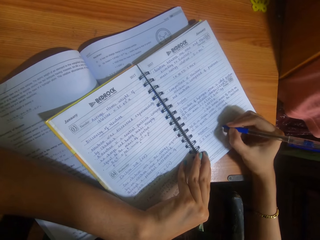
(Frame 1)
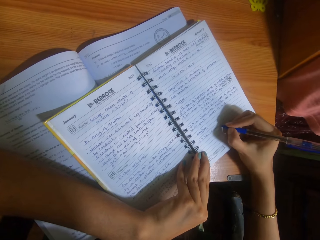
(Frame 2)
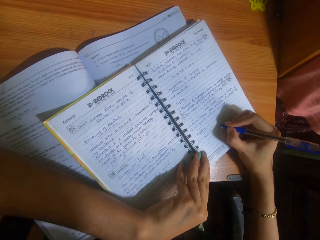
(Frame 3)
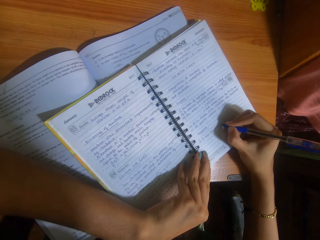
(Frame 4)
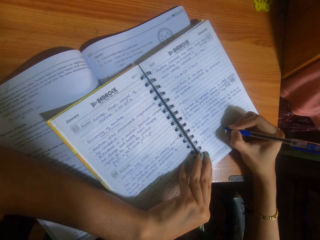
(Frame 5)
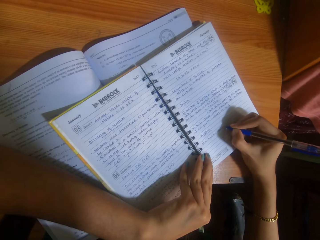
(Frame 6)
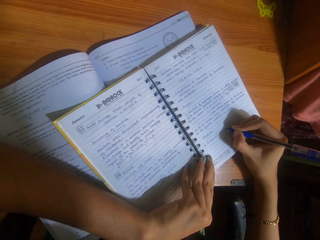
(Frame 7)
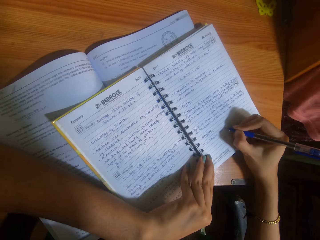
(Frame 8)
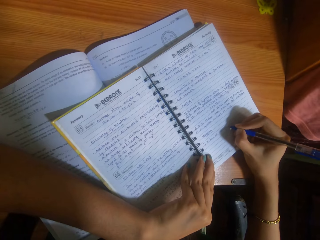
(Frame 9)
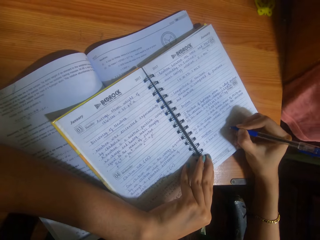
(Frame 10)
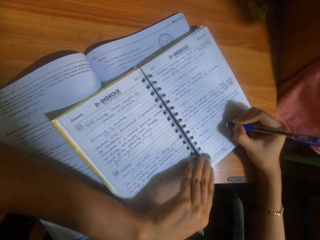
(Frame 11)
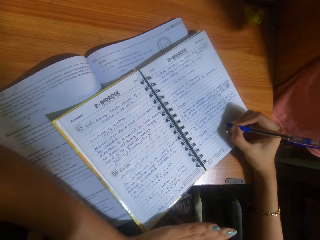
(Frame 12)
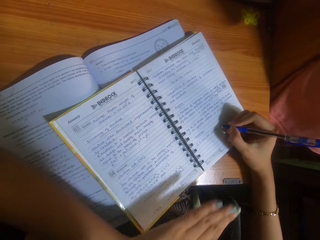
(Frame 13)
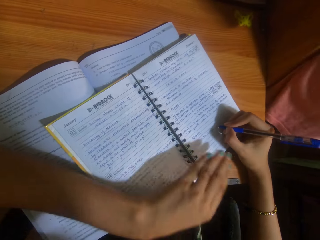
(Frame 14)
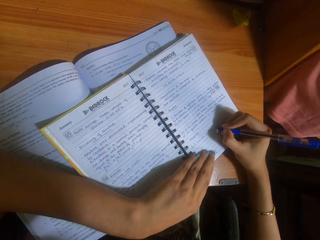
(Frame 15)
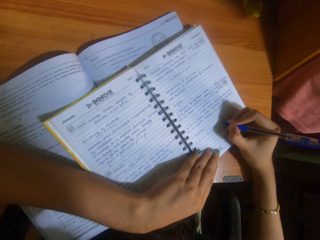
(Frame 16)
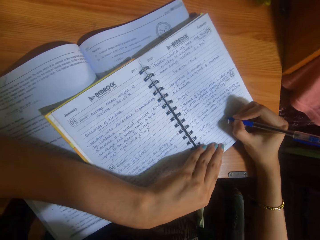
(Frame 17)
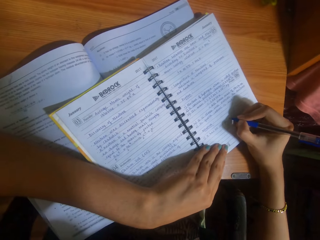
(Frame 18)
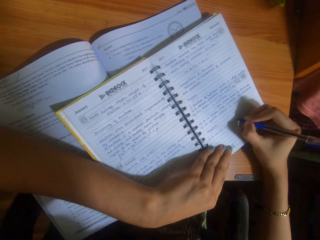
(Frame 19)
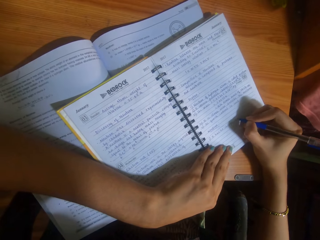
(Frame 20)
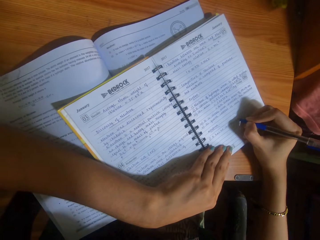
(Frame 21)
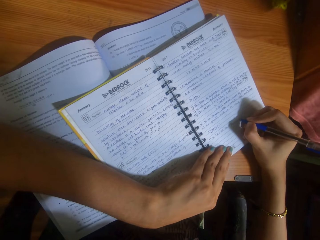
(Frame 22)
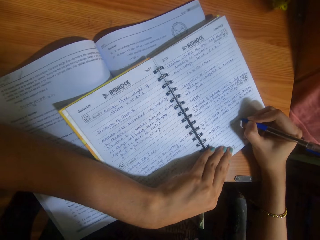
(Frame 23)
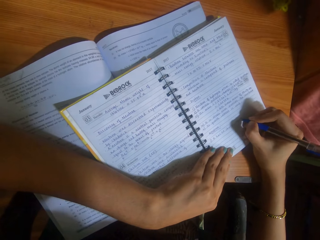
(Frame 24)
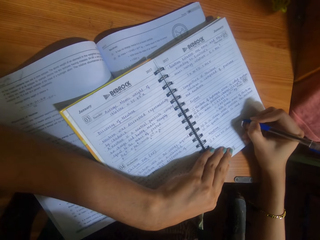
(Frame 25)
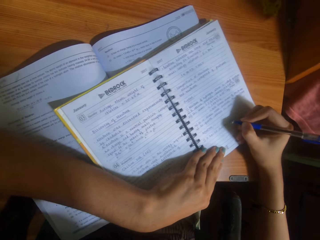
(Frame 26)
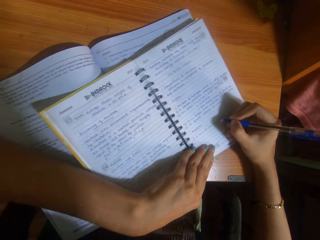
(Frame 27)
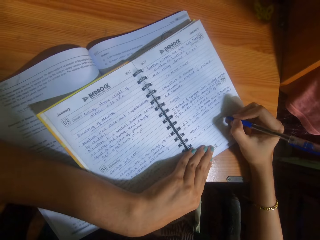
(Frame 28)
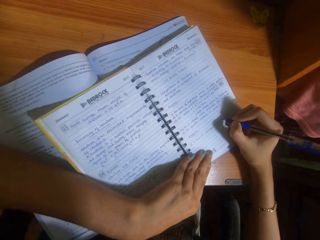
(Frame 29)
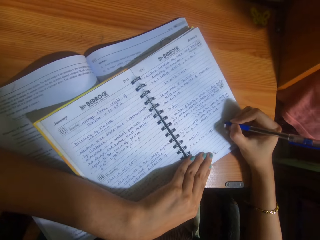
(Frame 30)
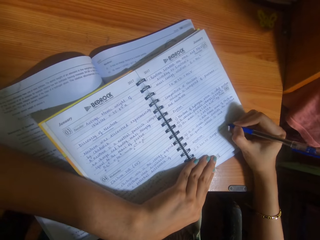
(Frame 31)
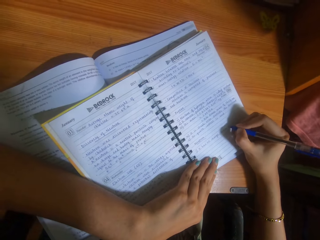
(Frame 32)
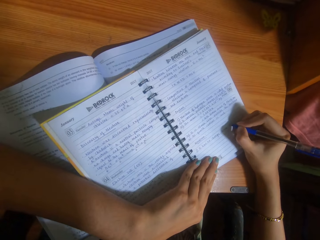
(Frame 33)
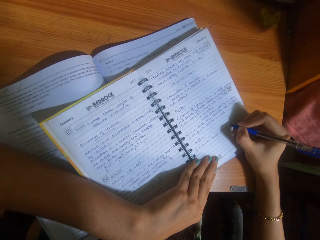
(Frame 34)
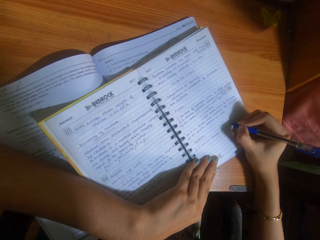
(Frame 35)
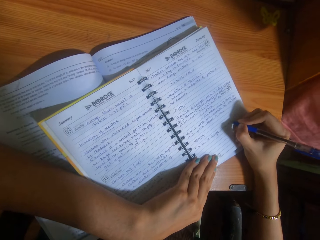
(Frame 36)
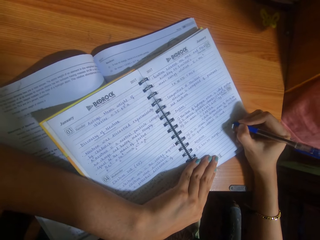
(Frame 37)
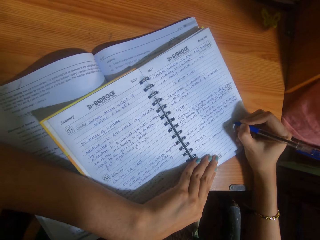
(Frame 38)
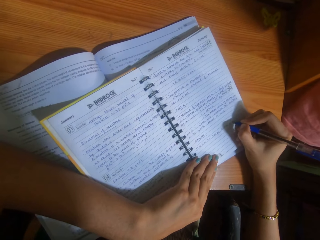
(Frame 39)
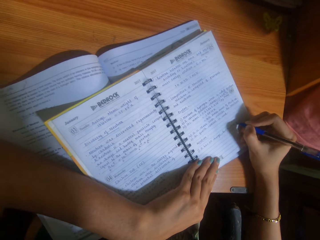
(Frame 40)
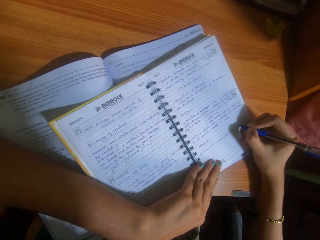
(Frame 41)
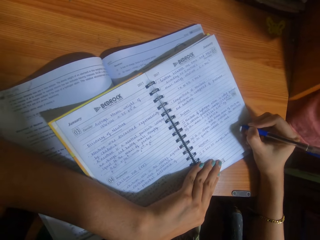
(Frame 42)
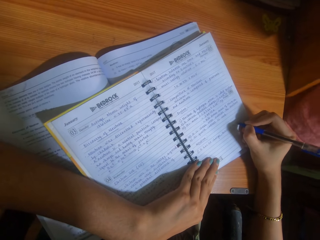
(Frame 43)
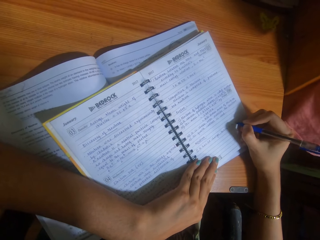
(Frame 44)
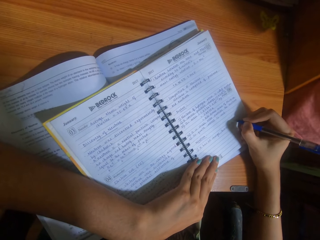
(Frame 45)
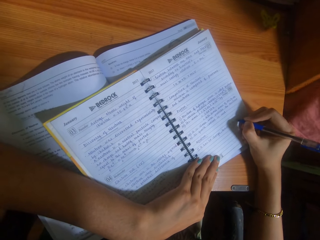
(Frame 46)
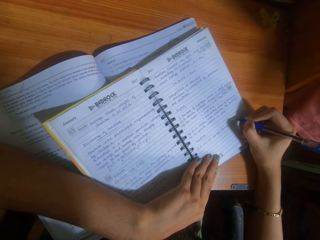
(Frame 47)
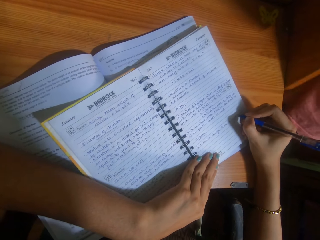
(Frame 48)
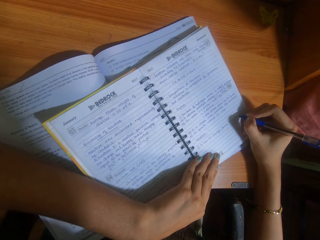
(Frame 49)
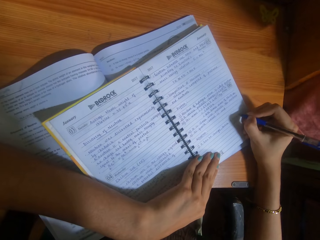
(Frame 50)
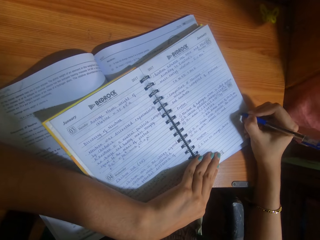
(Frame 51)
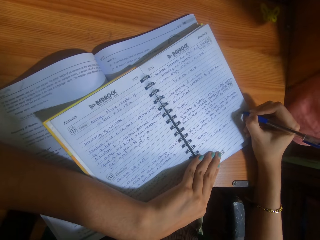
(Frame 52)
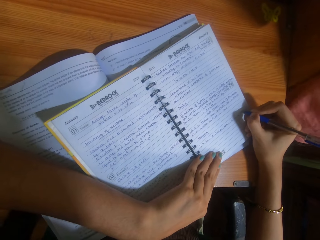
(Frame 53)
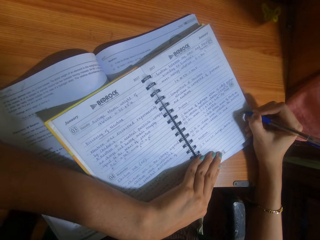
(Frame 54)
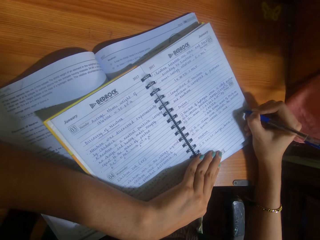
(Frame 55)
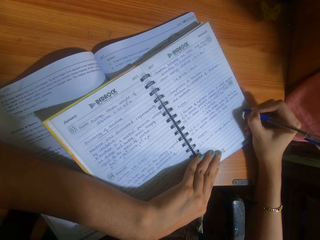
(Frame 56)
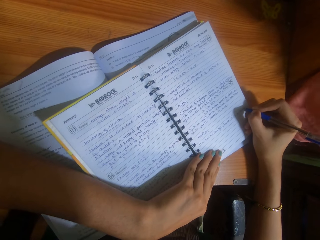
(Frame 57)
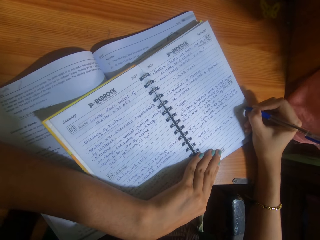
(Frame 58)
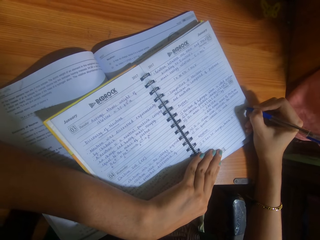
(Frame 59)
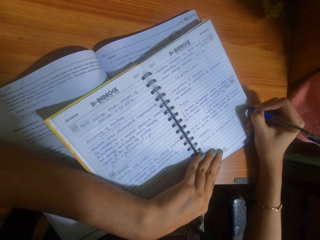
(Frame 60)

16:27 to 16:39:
The camera wearer writes in the book with the pen in her right hand. She places her left hand on the book. She adjusts the book on the book with her left hand.

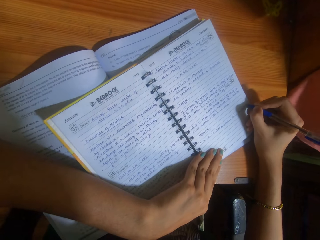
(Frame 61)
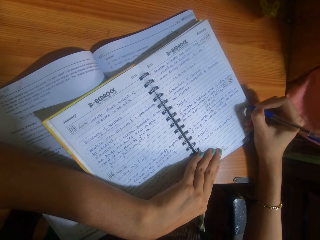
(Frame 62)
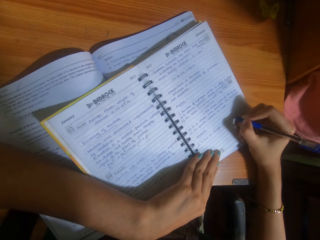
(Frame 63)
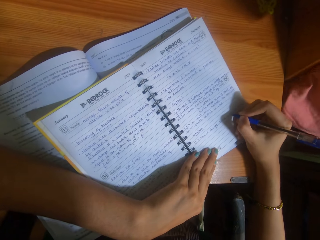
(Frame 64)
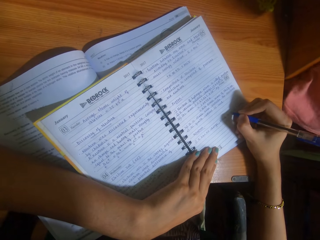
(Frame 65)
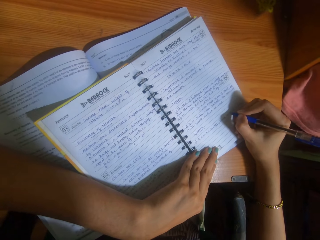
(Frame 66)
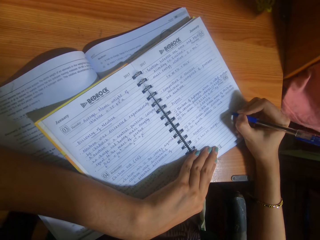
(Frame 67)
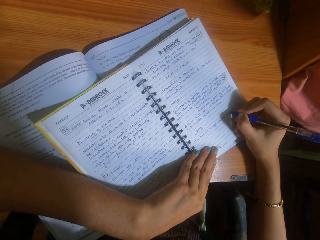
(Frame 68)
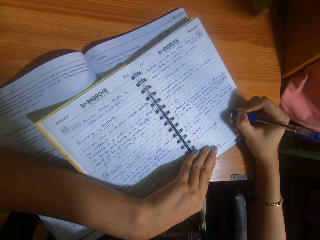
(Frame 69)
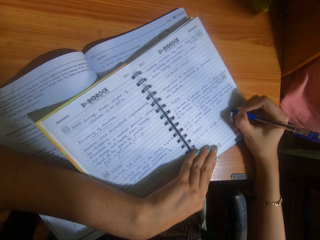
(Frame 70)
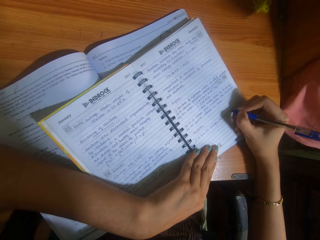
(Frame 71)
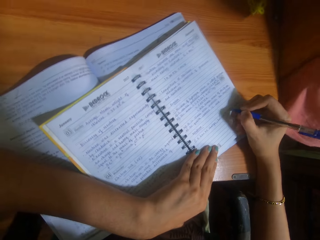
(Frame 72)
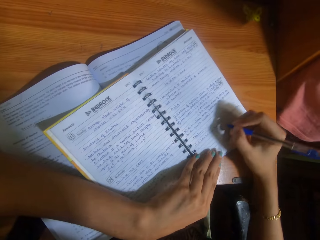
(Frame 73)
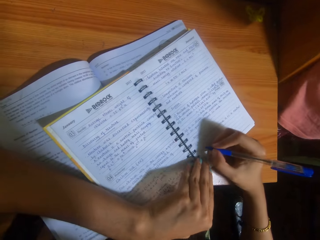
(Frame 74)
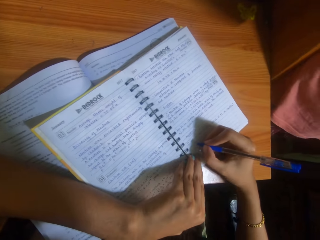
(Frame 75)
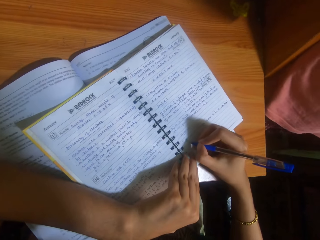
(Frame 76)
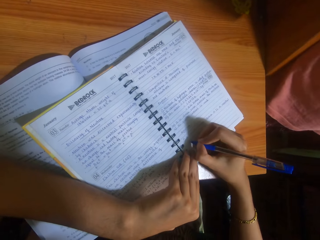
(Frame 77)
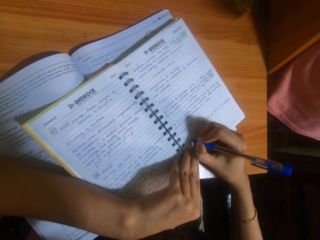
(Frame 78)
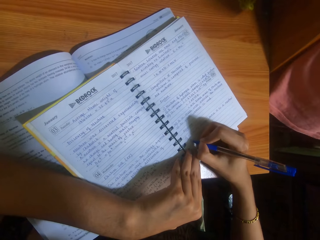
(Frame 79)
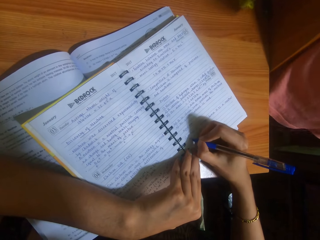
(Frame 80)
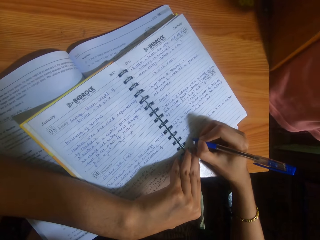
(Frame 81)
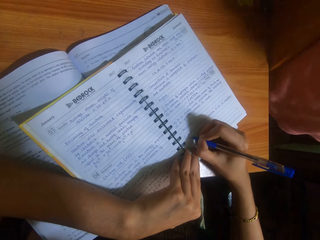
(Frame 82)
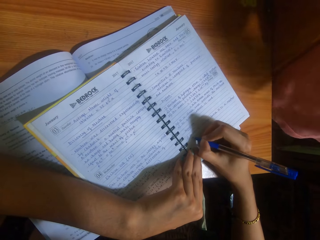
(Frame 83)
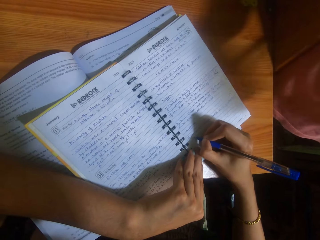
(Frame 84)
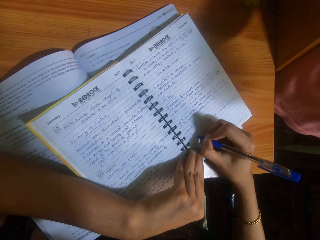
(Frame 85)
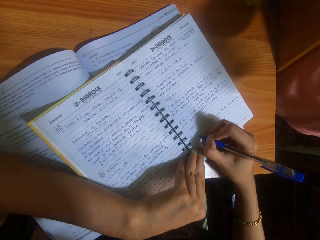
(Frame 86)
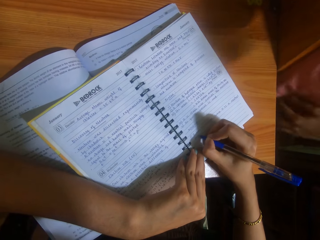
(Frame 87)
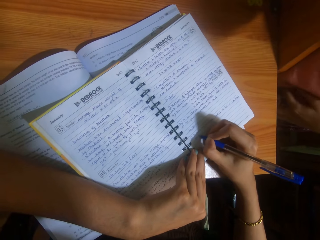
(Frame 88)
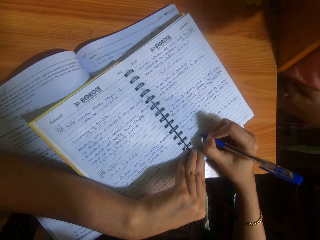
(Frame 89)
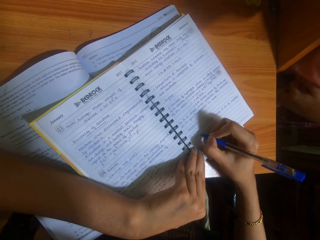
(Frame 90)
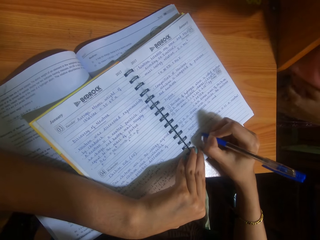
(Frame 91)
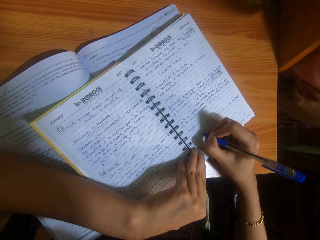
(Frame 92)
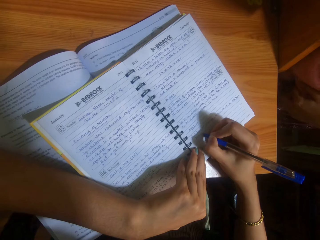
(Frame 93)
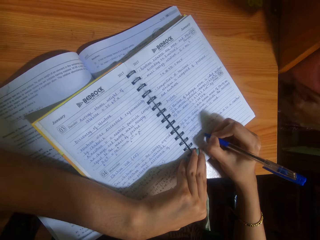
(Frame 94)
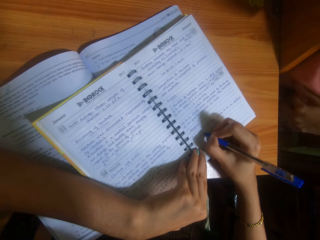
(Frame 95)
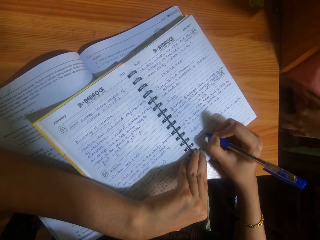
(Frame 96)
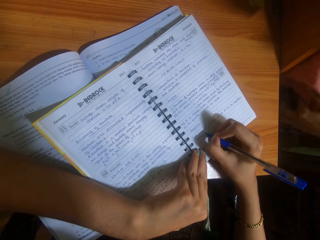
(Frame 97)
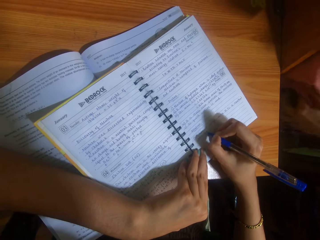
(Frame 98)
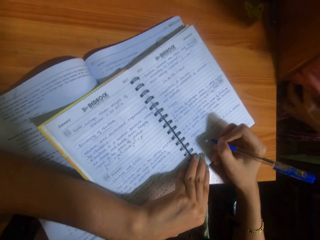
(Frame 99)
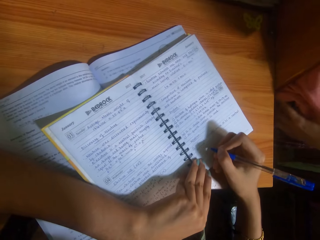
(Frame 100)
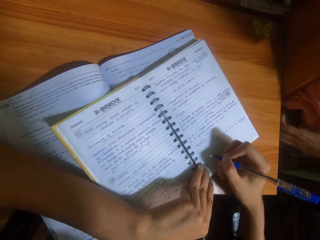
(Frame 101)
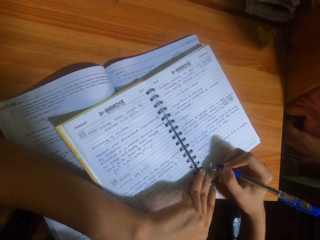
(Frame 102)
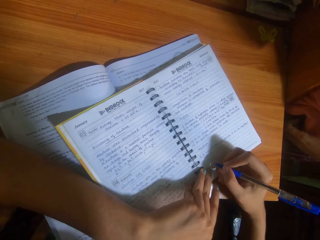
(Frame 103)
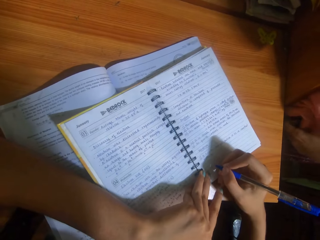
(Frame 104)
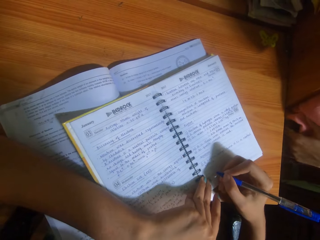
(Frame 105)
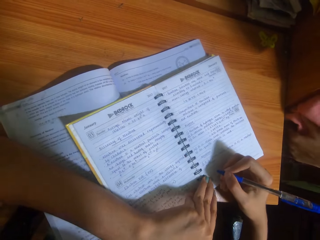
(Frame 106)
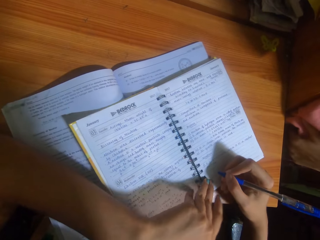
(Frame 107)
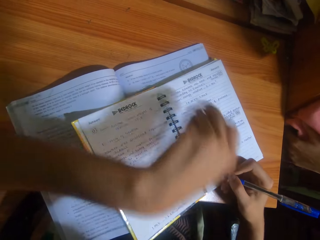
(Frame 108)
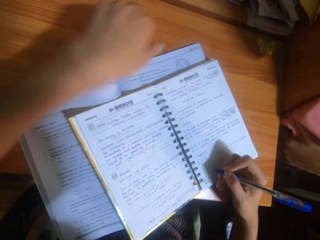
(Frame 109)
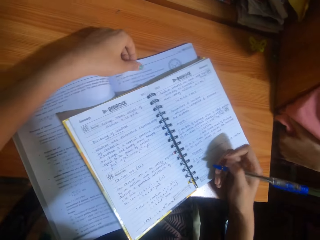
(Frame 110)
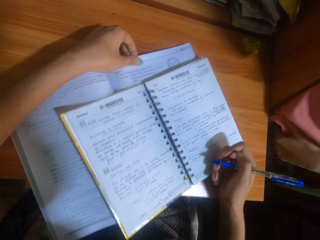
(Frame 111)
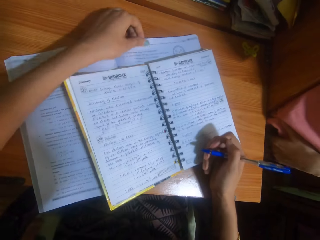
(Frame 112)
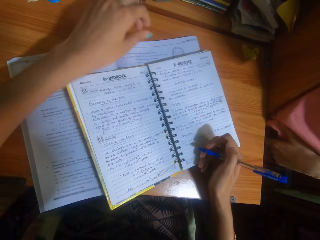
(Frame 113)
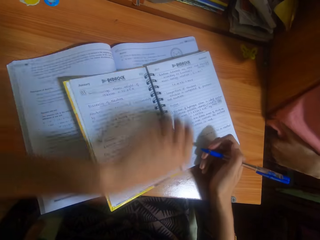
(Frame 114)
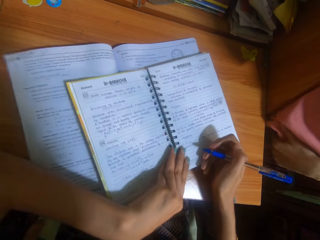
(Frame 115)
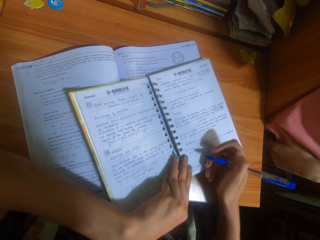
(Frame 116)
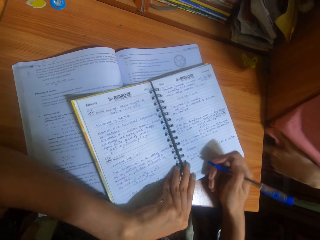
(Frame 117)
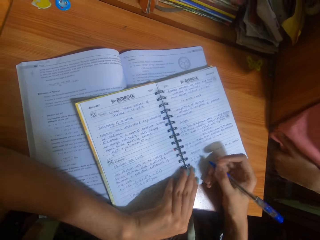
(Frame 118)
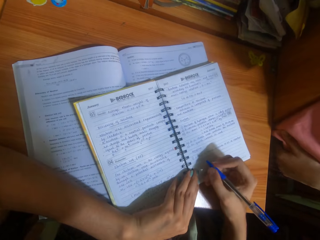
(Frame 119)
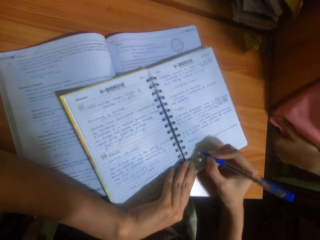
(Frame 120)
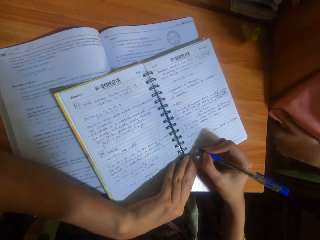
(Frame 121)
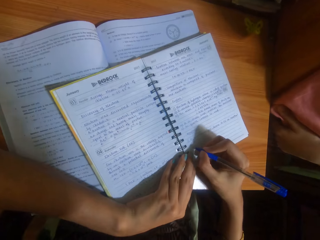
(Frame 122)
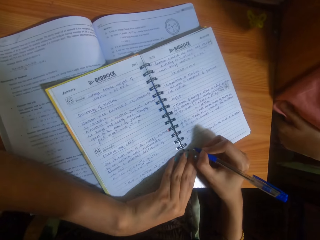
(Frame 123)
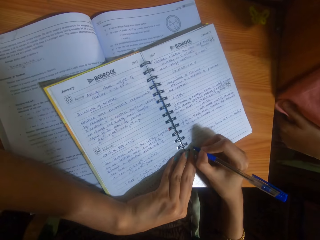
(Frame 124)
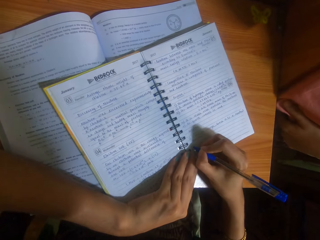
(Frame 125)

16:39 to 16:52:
The camera wearer writes in the book with the pen in her right hand. She adjusts the book on the book with her left hand. She places her left hand on the book on the table. She adjusts the book on the table with her left hand. She places her left hand on the book. She adjusts the book on the book with her left hand.
